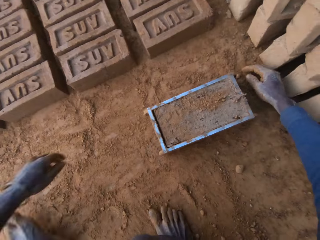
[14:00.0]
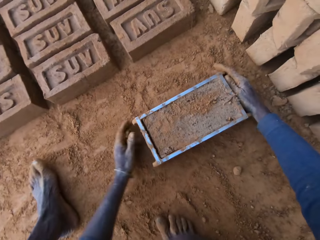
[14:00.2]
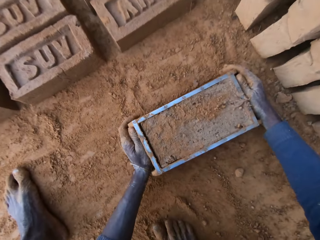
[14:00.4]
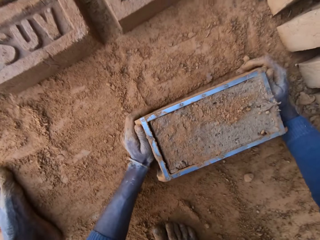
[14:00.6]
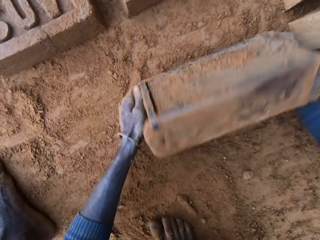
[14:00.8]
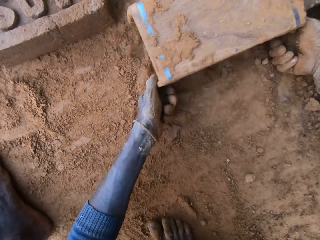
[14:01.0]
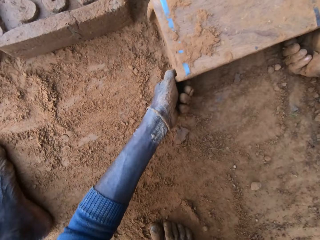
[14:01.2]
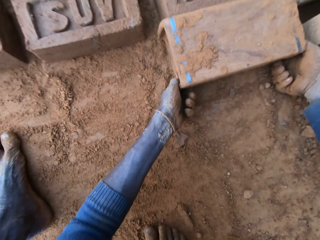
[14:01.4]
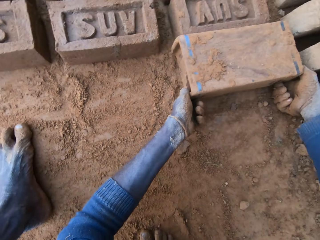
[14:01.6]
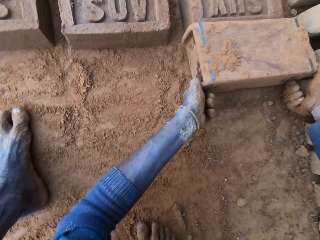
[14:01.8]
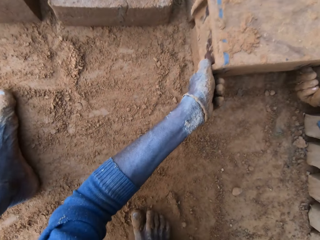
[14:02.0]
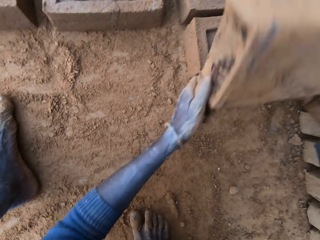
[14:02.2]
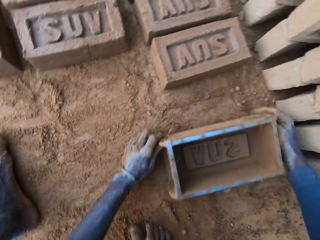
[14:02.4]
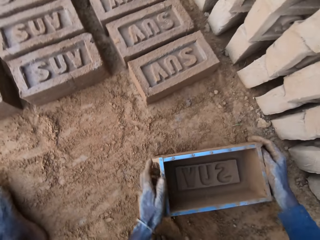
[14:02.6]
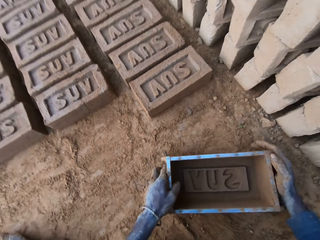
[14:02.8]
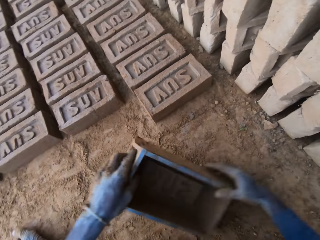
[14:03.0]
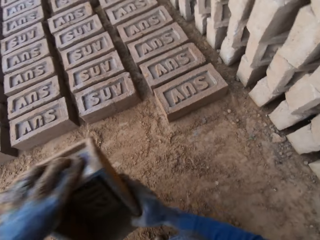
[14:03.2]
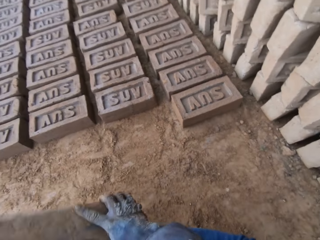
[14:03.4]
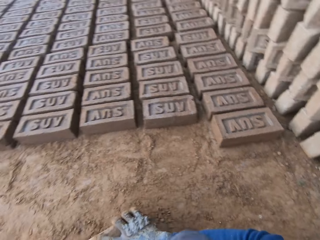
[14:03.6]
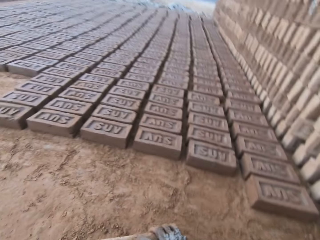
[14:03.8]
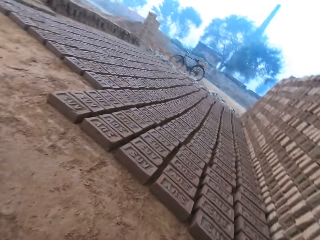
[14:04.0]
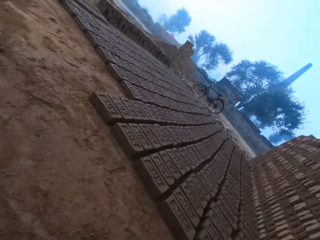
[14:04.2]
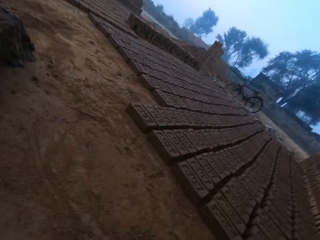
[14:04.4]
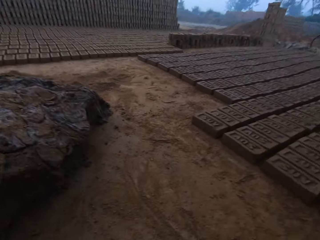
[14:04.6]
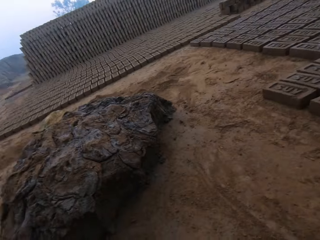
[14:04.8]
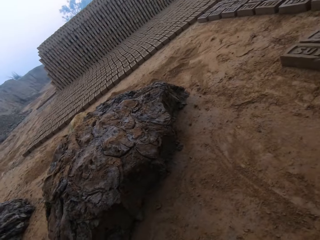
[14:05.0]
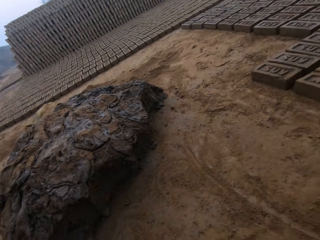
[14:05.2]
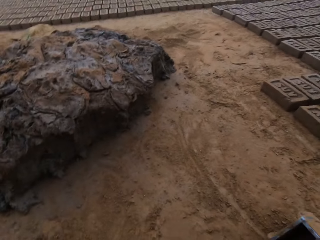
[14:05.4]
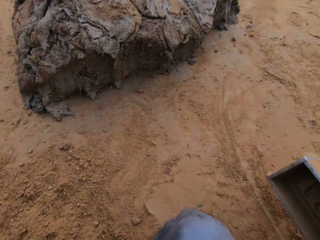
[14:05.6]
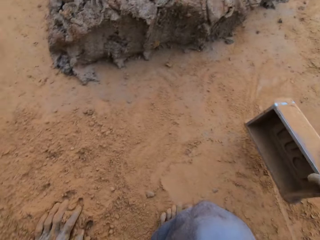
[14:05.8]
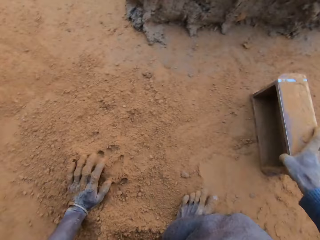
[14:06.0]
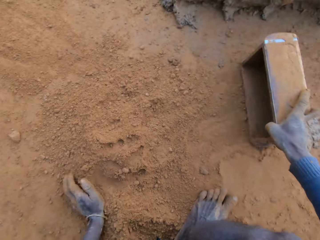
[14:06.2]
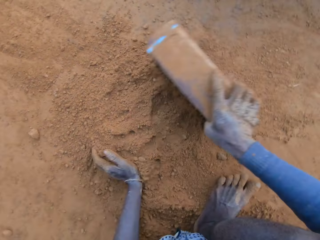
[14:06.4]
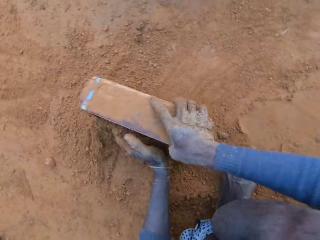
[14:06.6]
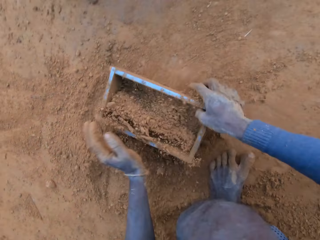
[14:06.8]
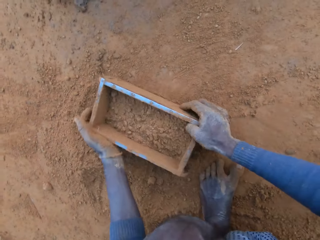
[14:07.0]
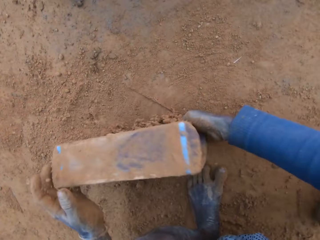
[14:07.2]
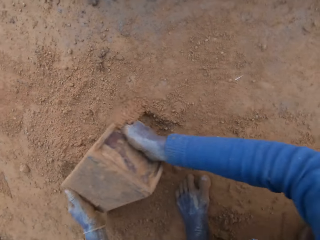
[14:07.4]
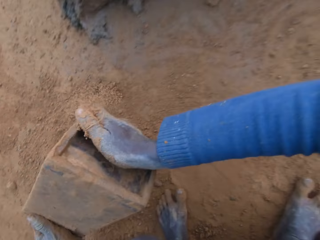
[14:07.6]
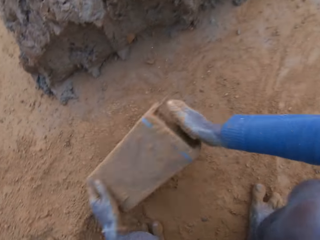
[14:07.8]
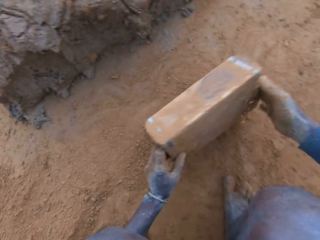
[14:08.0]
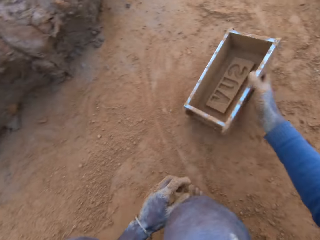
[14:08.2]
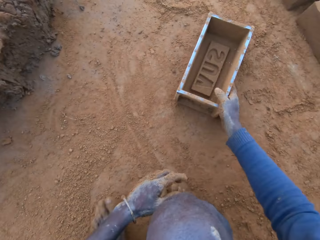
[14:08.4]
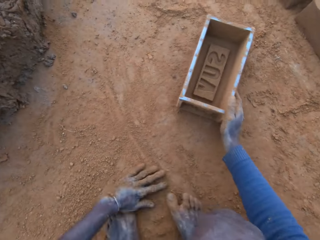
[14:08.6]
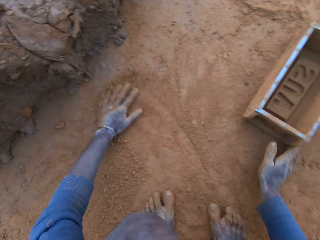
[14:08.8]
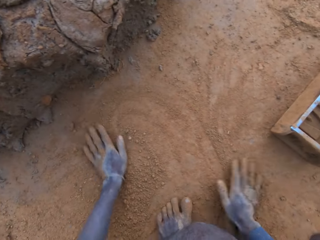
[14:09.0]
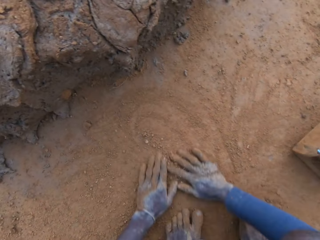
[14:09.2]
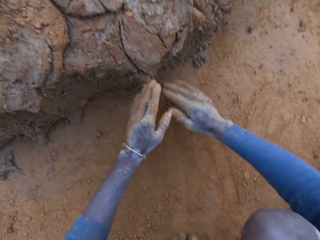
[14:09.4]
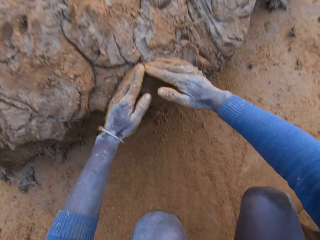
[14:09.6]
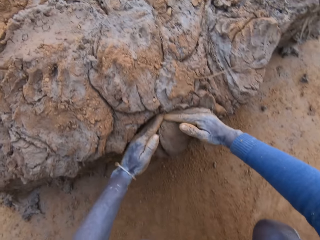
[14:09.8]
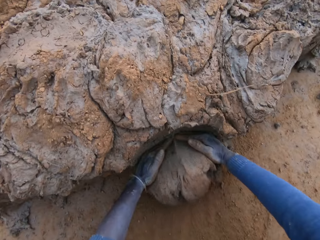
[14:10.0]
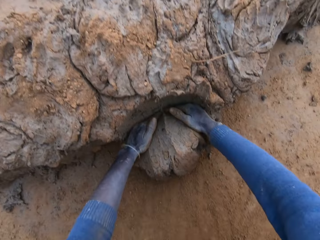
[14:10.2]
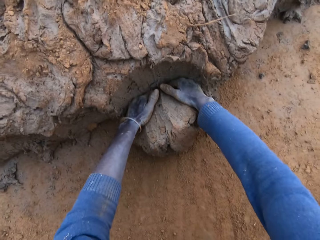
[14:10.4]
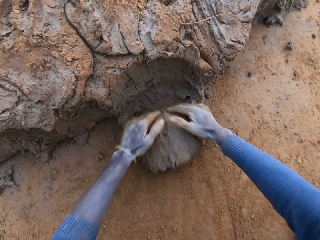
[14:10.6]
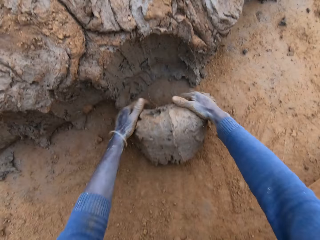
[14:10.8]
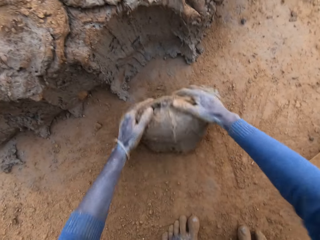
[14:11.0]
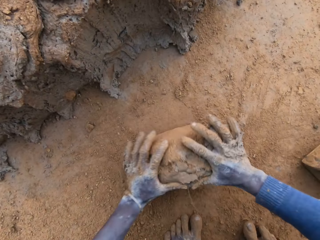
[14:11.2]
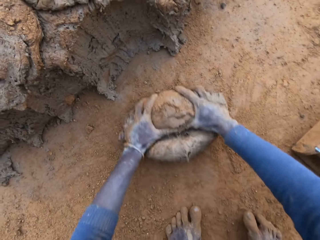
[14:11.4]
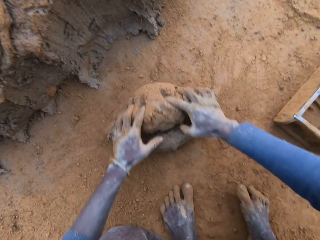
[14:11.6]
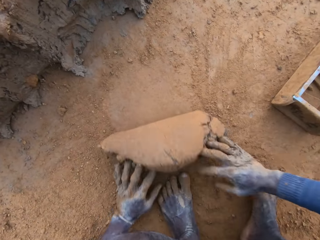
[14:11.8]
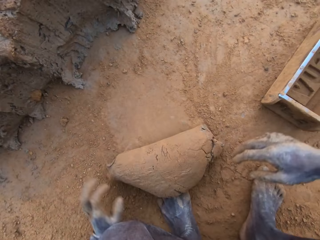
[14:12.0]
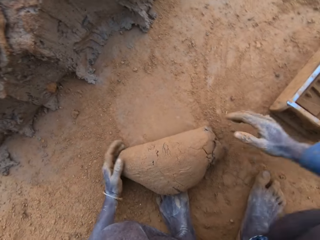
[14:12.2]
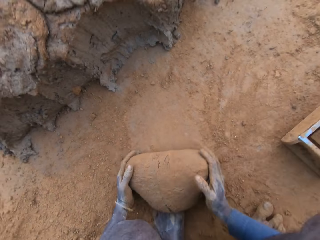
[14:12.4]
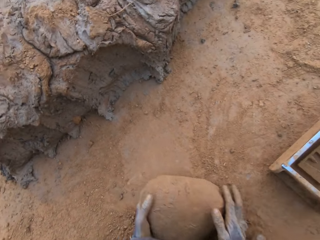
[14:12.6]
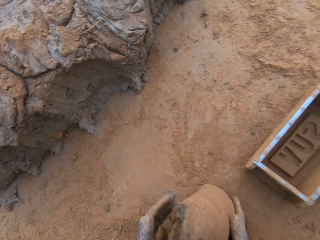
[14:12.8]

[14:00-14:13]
The camera wearer turns the clay mould or brick making box on the ground. He lifts the brick making box upwards. He puts the brick making box on the ground. He moves around. He moves the brick making box on the ground. He packs sand into the clay mould with his left hand. He turns the brick making box on the ground. He pours sand out of the clay mould. He hits the ground with the brick making box. He puts the brick making box on the ground. He scoops soil on the ground with his hands. He packs clay from the clay mud with his hands. He presses the clay with his hands. He rolls mud on the ground with his hands.

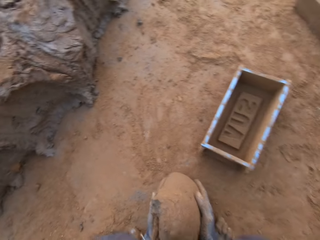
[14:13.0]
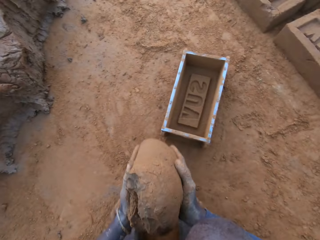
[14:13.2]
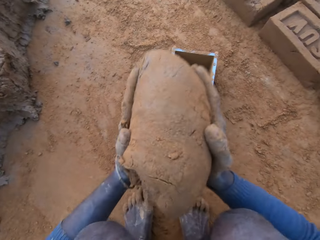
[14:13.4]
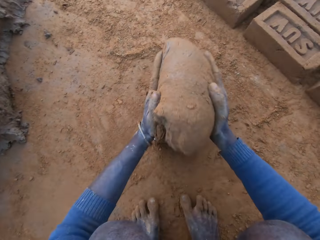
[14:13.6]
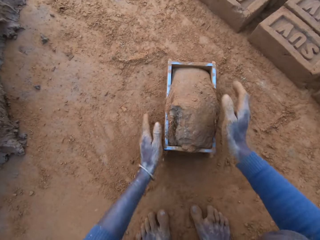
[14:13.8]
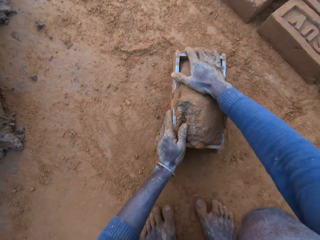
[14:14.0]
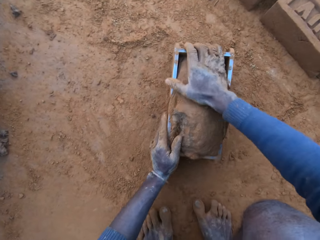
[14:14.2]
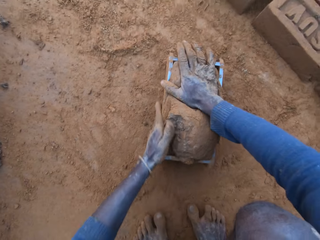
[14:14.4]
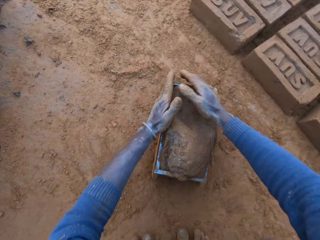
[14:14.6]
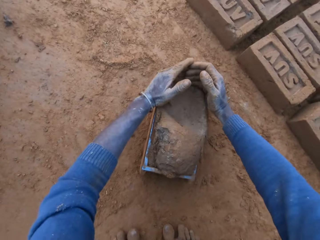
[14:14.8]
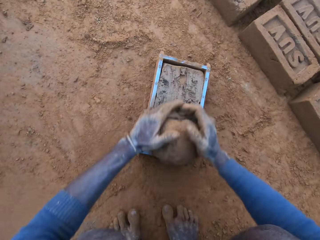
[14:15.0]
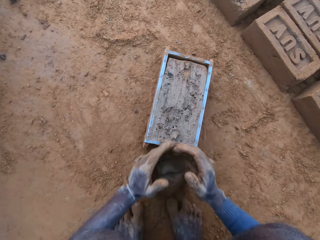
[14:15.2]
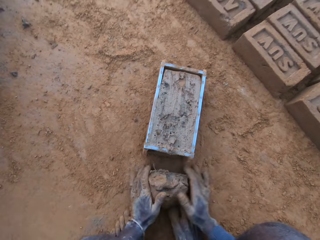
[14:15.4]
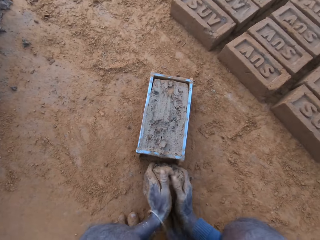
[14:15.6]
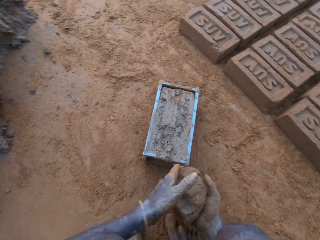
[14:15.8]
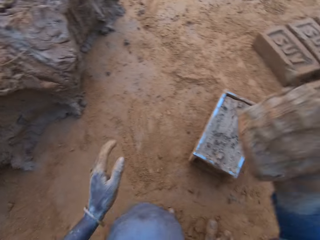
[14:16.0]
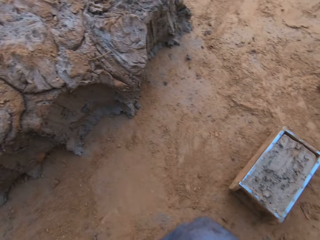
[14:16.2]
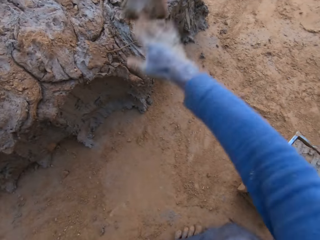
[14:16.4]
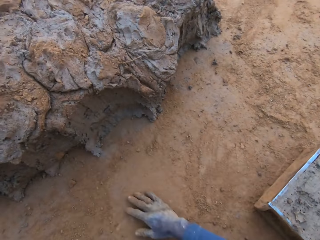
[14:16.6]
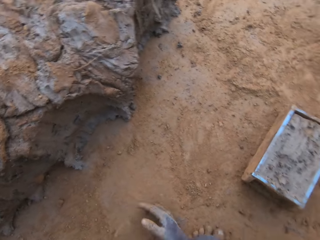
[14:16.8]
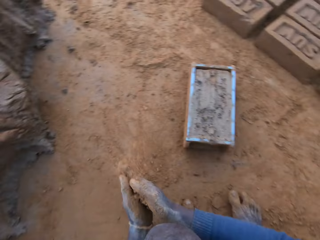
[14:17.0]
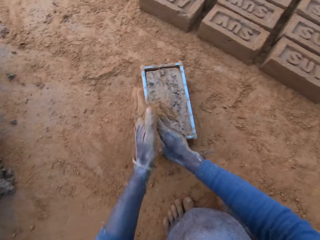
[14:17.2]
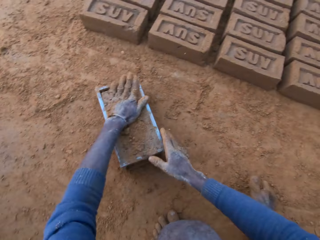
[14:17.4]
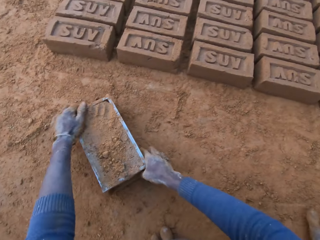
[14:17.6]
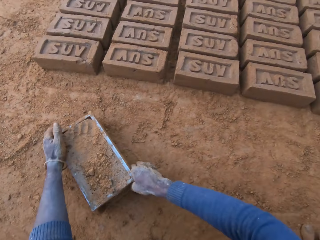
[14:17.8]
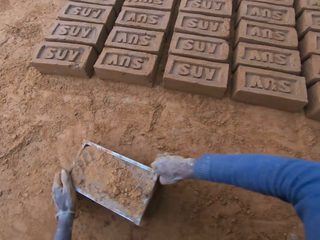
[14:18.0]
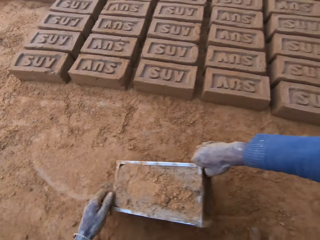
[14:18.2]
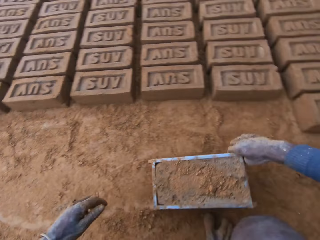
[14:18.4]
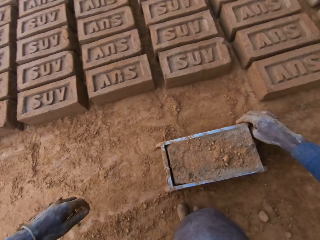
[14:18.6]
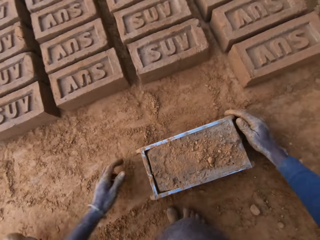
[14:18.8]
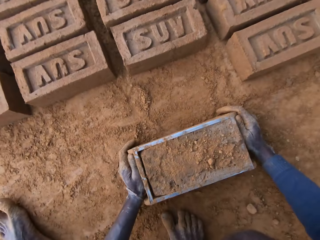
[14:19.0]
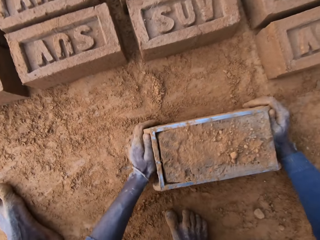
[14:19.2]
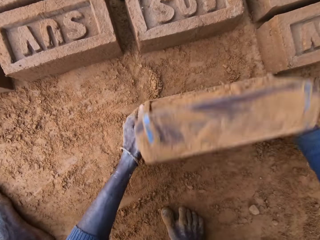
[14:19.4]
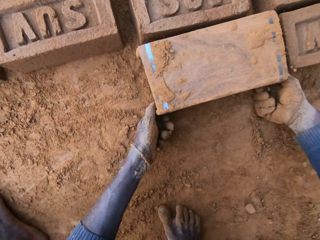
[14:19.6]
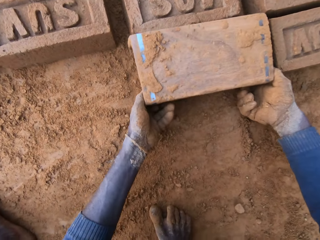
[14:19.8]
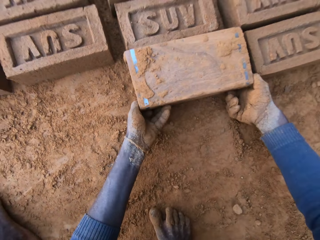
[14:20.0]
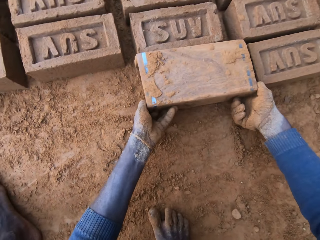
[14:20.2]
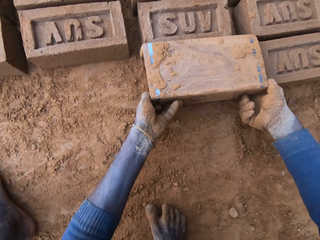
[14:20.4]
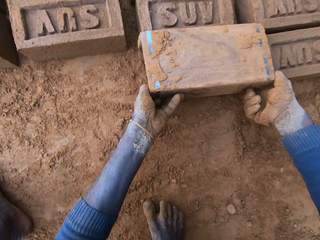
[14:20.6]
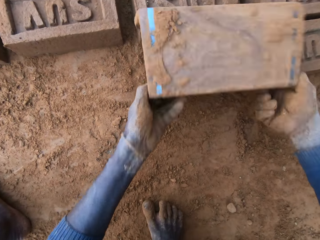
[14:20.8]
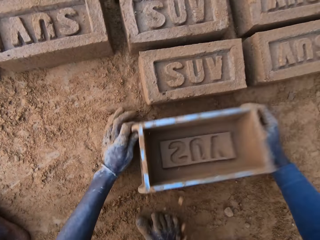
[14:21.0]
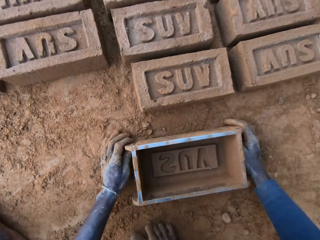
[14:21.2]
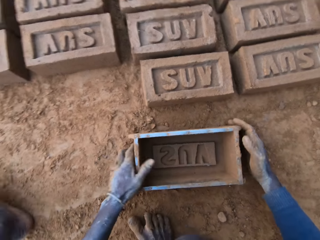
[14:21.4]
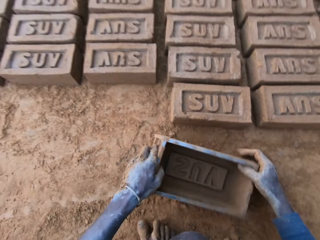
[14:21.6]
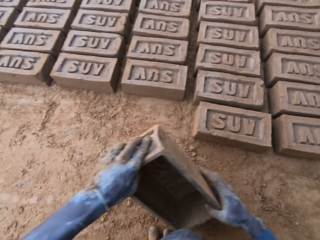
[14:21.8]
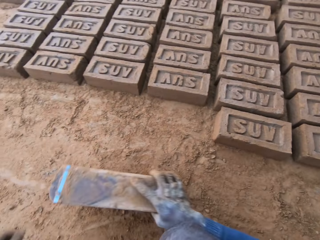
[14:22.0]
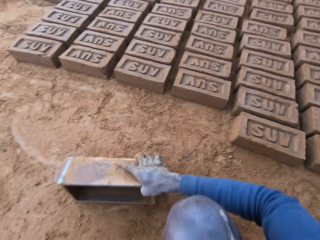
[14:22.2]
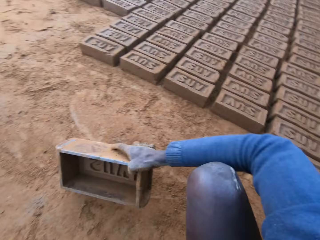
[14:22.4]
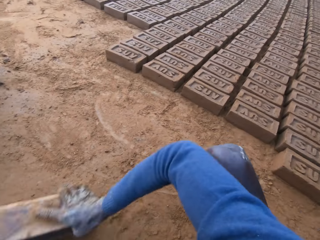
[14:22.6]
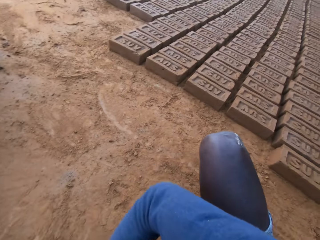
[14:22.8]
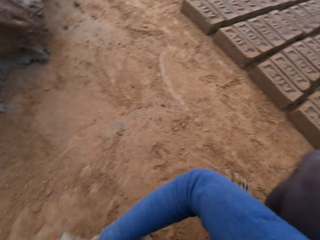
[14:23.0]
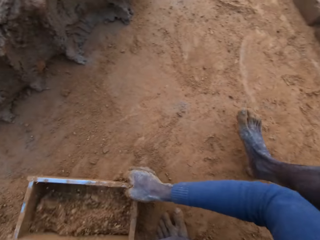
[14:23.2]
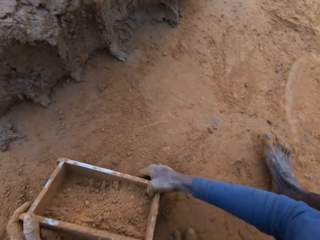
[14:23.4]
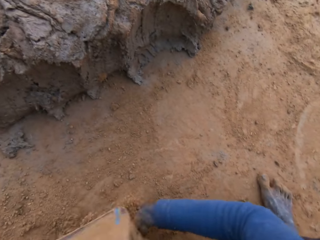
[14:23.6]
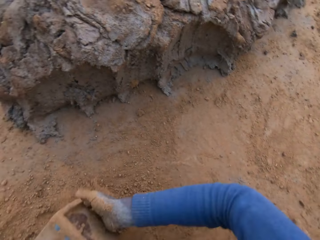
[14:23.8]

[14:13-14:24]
The camera wearer puts the clay or mud into the clay mould or brick making box. He presses the clay in the brick making box on the ground with his hands. He scoops the mud on the brick making box on the ground. He scrapes clay from the mould with his hands. He picks up mud on the ground with his hands and throws the mud on top of other mud on the ground. He rubs his hands with soil. He presses the mud in the brick making box on the ground. He moves the clay mould on the ground with his hands. He turns the clay mould on the ground. He lifts the brick making box upwards. He puts the brick making box on the ground. He moves the clay mould on the ground with his hands. He moves around. He packs sand into the clay mould with his left hand. He turns the brick making box on the ground.
